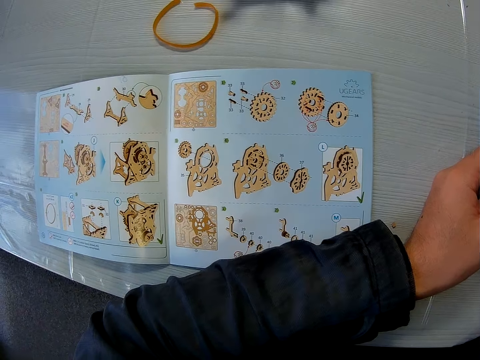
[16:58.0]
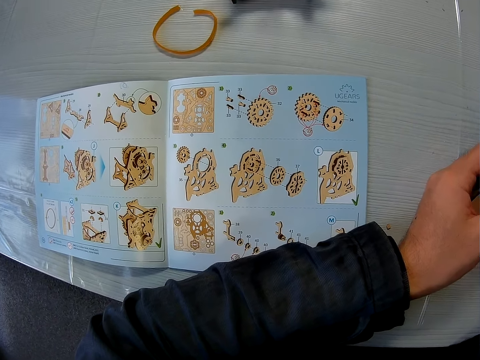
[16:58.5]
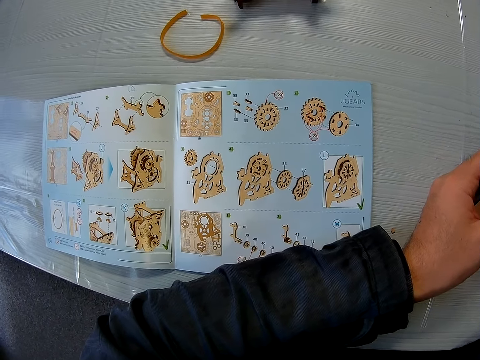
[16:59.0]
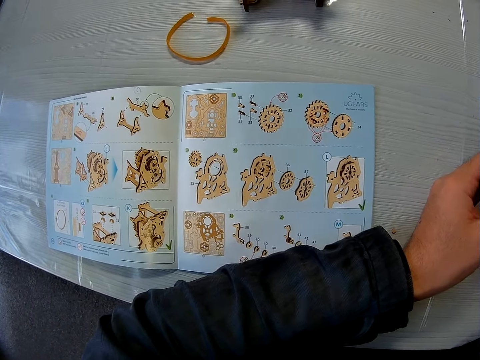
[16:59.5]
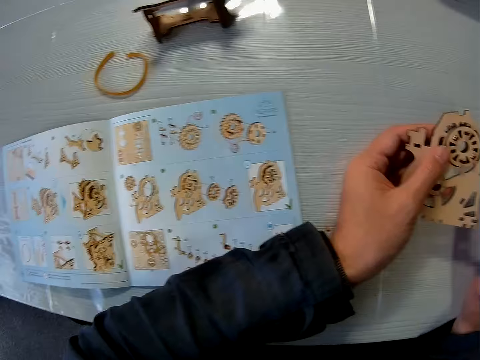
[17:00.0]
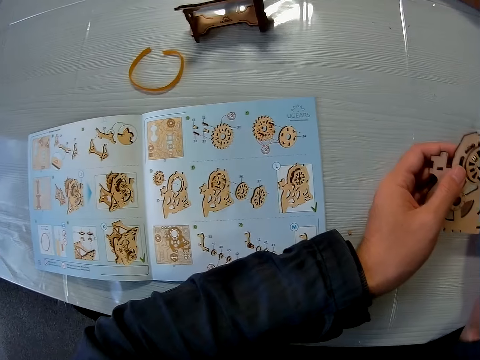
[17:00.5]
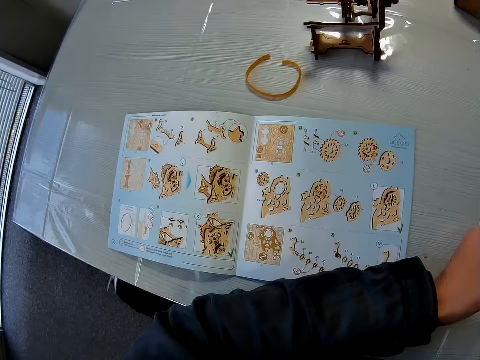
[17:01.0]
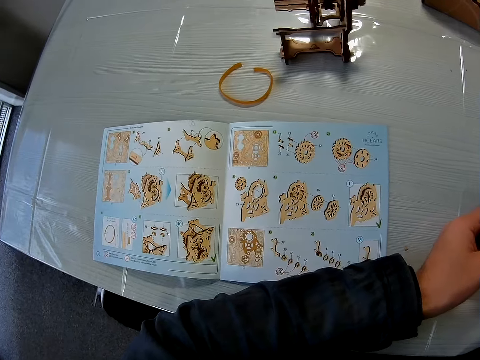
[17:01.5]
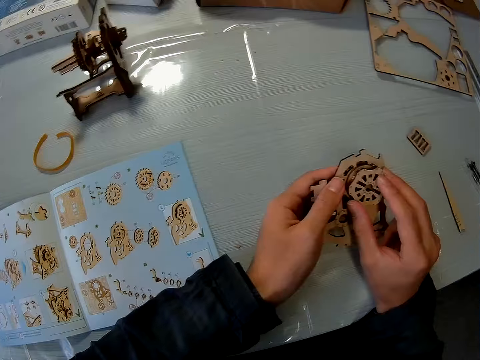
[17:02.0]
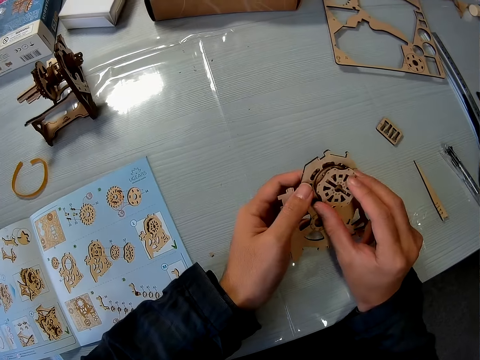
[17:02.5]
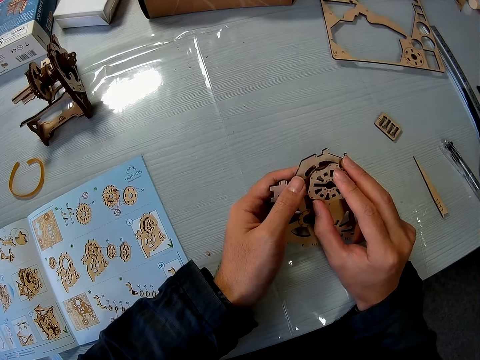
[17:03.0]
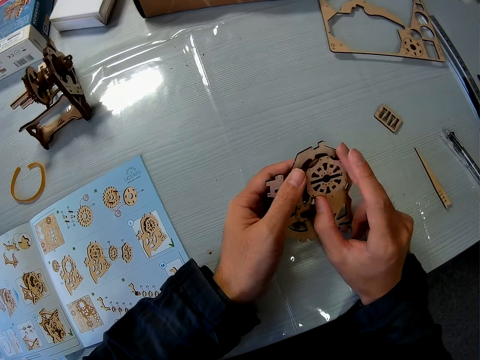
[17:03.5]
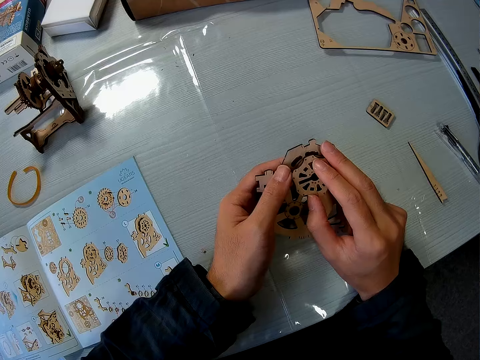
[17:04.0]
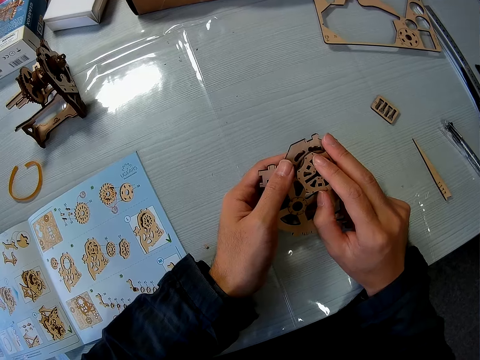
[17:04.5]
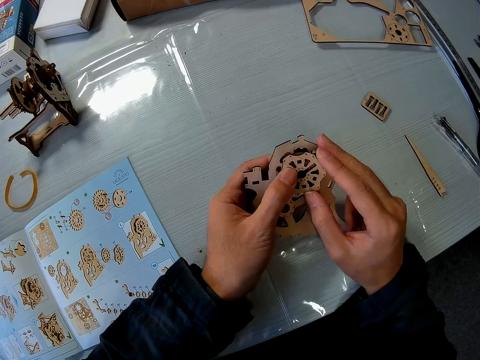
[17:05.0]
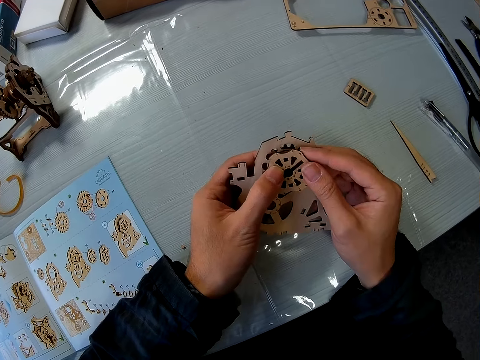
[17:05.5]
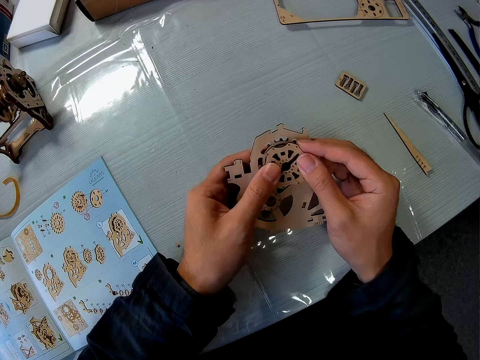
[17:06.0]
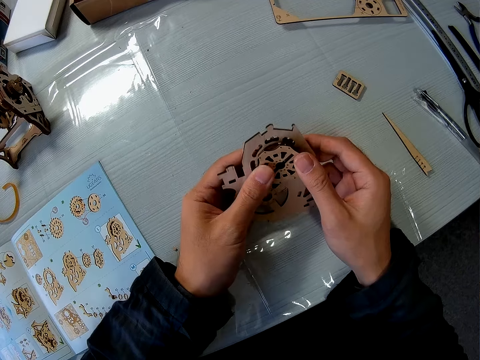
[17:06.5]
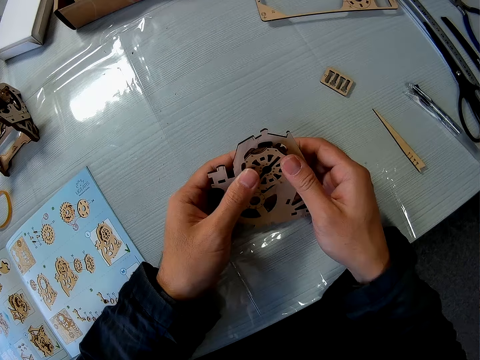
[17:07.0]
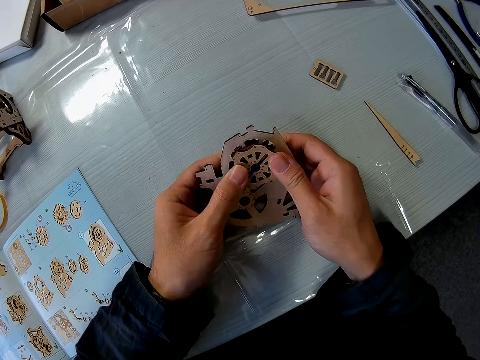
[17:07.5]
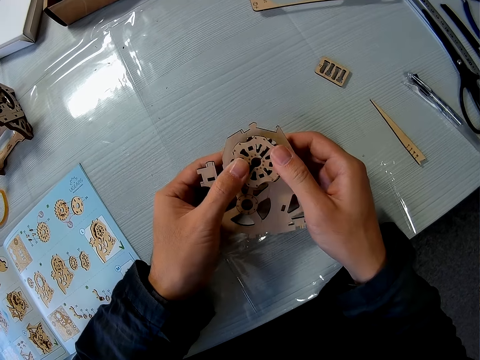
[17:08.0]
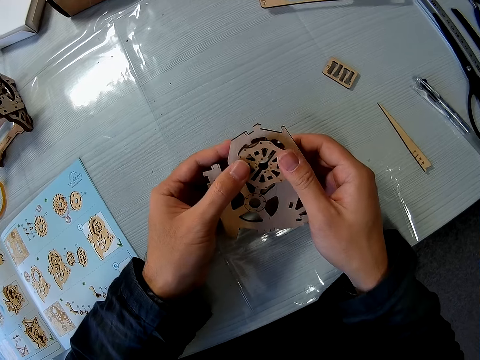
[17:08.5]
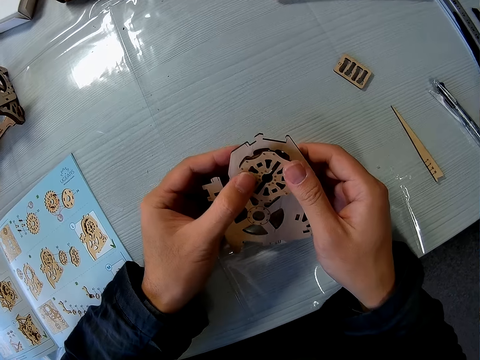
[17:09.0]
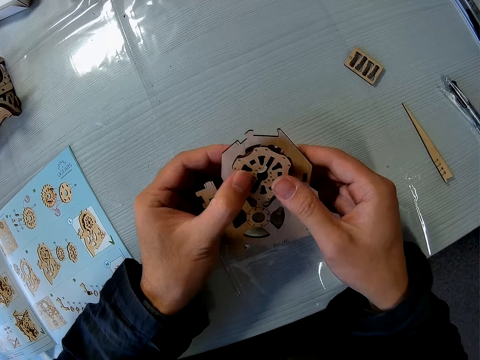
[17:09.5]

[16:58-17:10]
The camera wearer looks at the model piece and the wooden gear bearing in his hands. He looks at the manual book. He fixes the wooden gear bearing on the model piece.

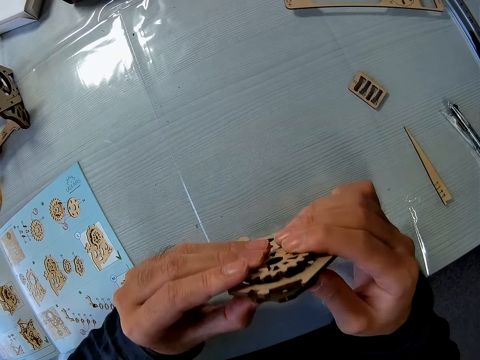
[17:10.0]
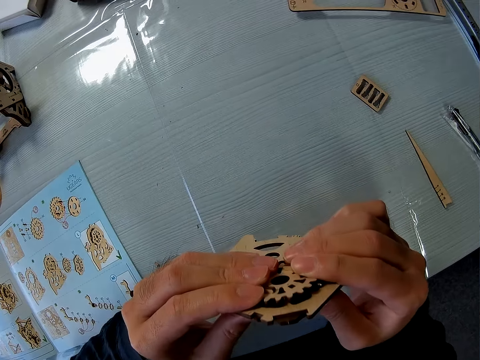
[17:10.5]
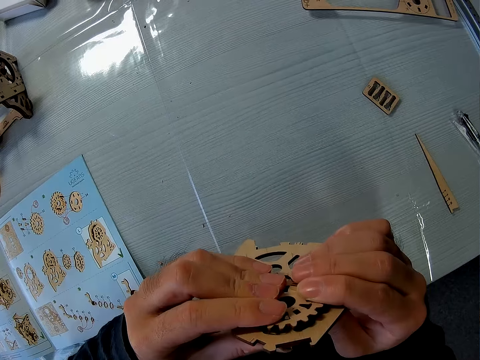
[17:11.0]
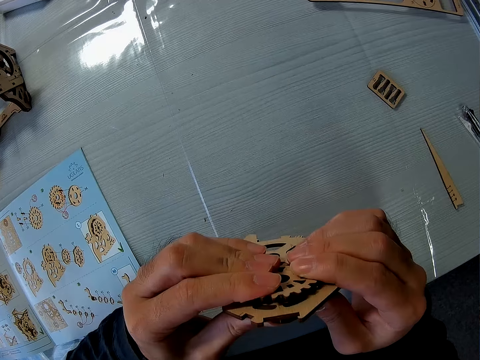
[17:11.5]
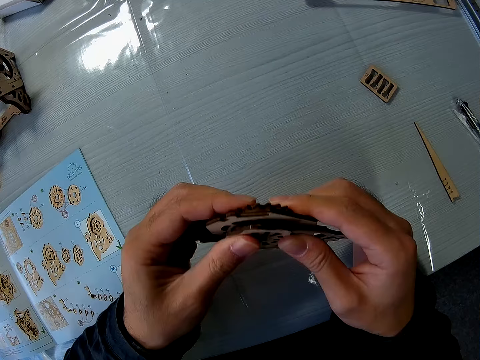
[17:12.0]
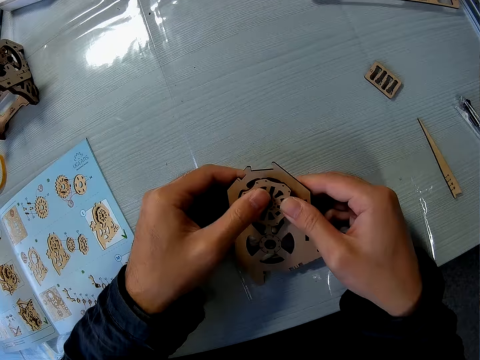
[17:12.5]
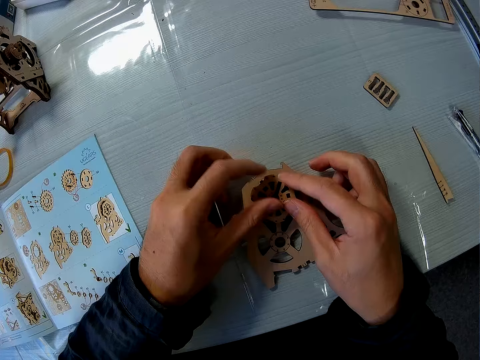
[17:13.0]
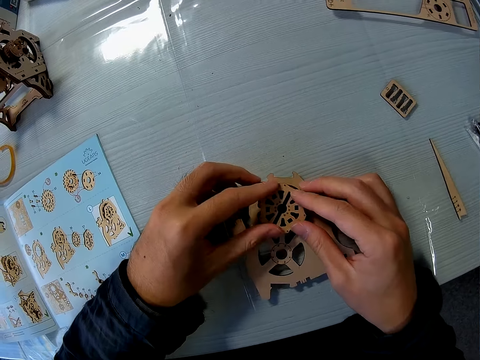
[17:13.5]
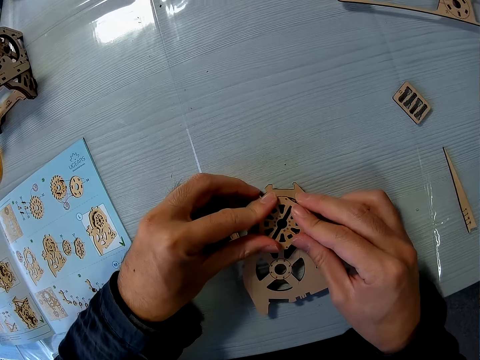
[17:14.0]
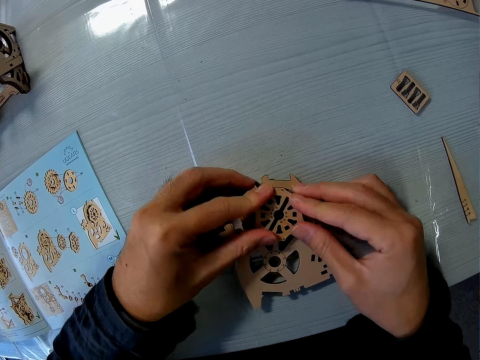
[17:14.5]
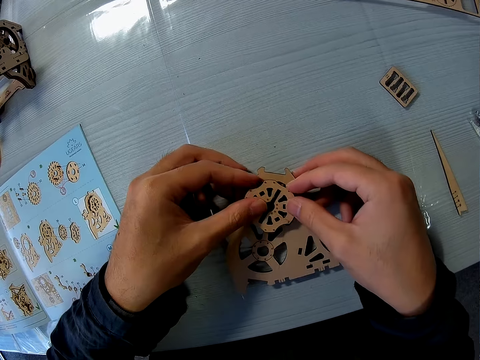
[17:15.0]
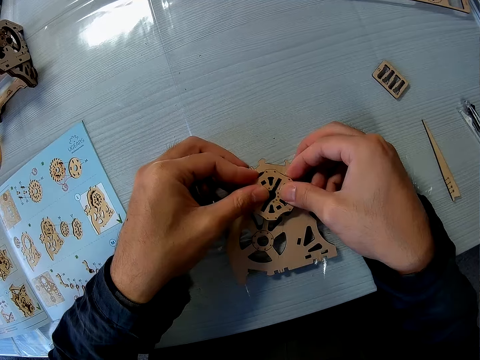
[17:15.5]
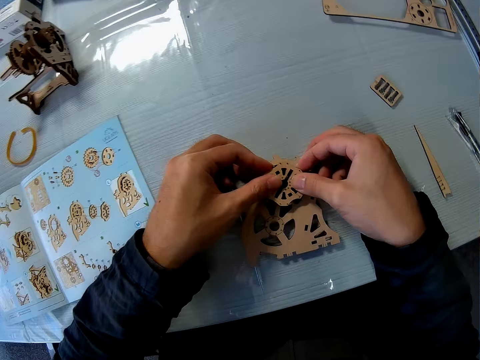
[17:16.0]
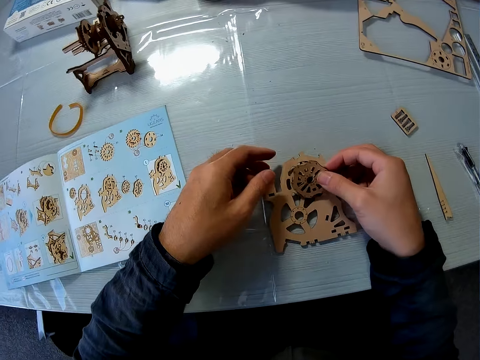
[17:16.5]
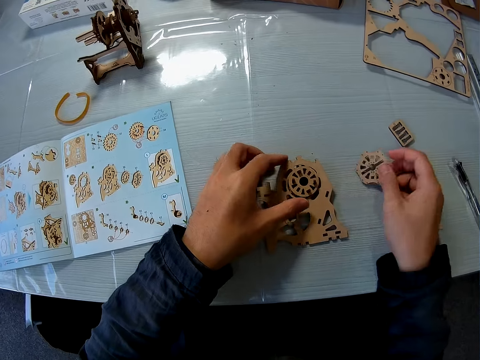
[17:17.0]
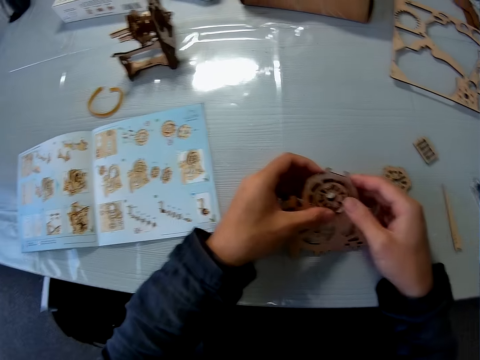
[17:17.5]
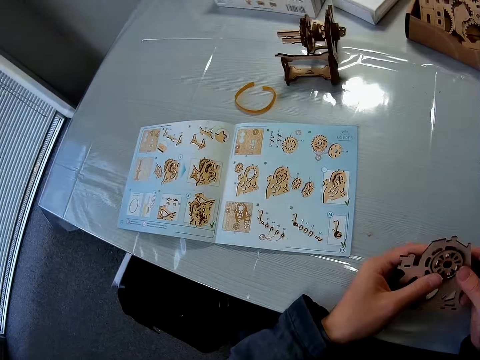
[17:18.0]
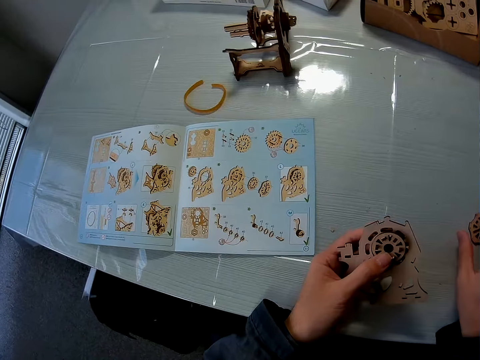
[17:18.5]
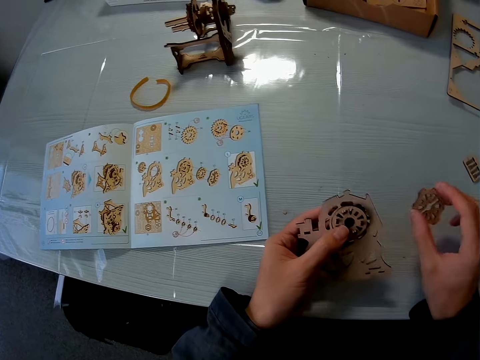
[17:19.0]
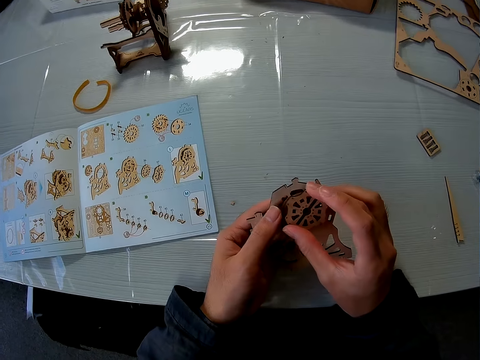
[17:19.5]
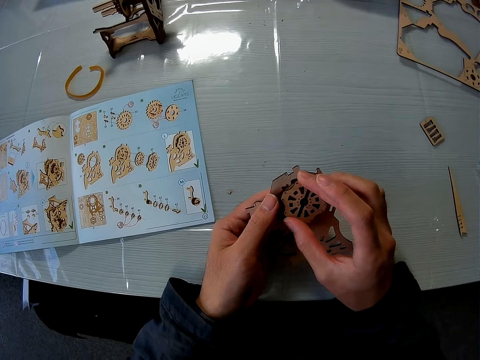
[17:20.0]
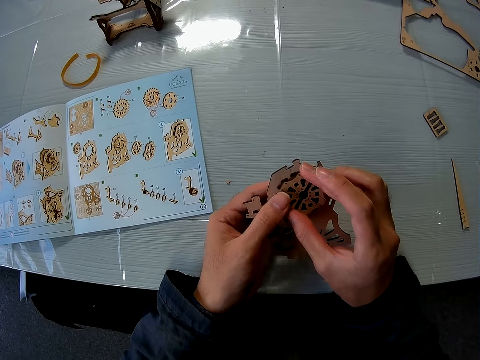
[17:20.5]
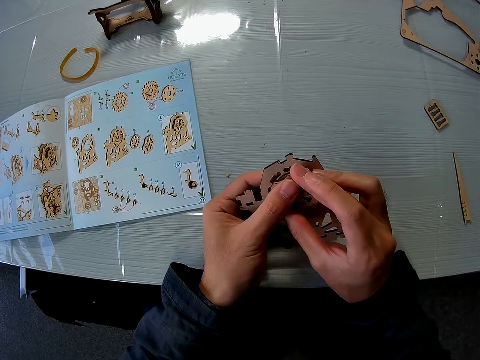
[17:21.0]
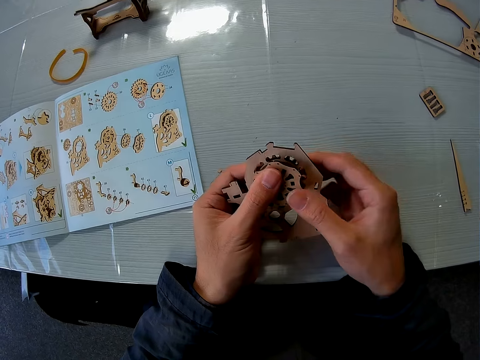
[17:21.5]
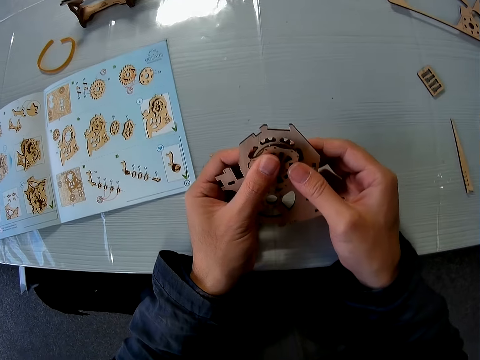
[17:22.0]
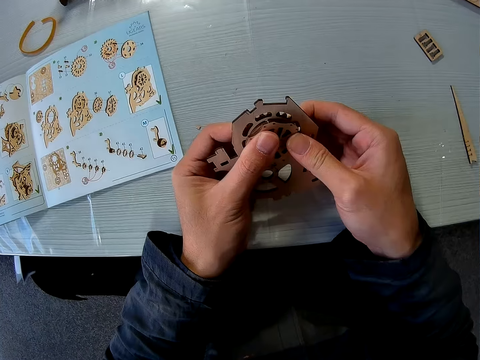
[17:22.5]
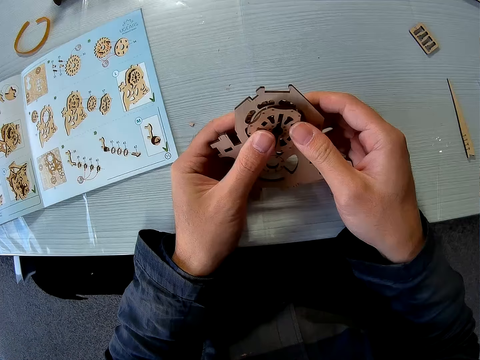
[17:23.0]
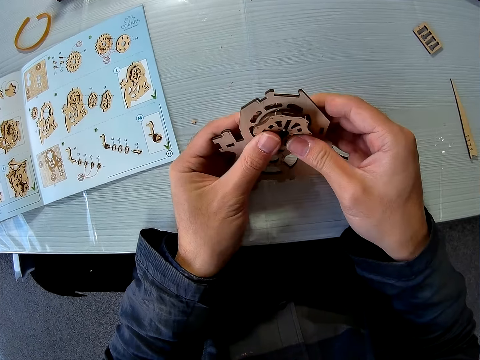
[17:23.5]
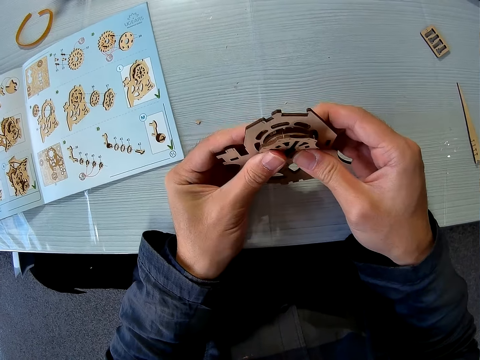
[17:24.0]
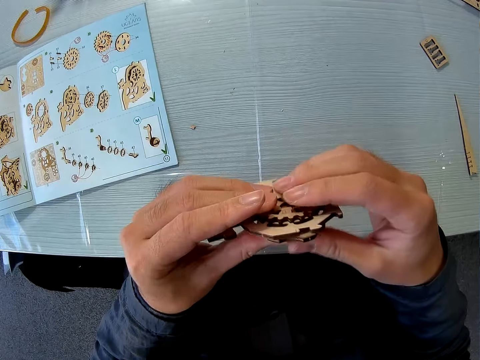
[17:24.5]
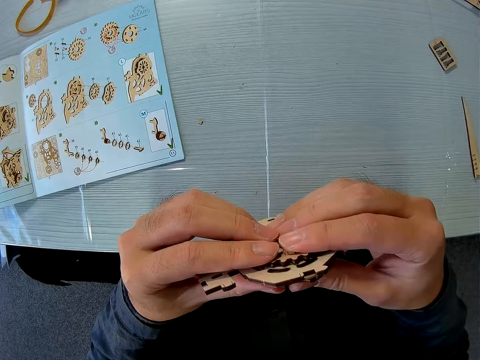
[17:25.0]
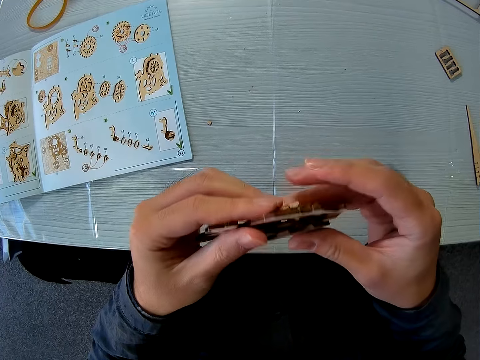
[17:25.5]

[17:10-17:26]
The camera wearer places the model piece on the cutting mat. He fixes the wooden gear bearing on the model piece. He removes a puzzle piece from the joined puzzle pieces. He places the wooden gear bearing on the cutting mat. He picks up the model piece from the cutting mat. He passes the joined pieces to his left hand. He picks up the wooden gear bearing from the cutting mat and fixes the wooden gear bearing on the model piece.
